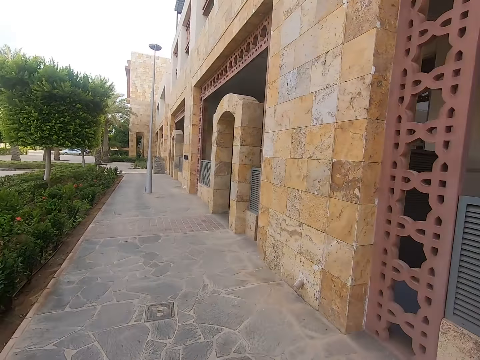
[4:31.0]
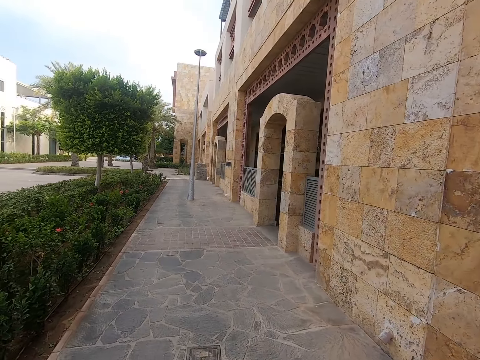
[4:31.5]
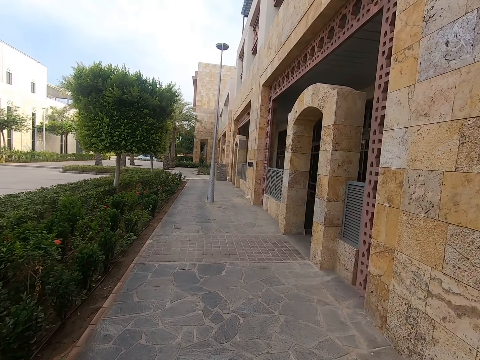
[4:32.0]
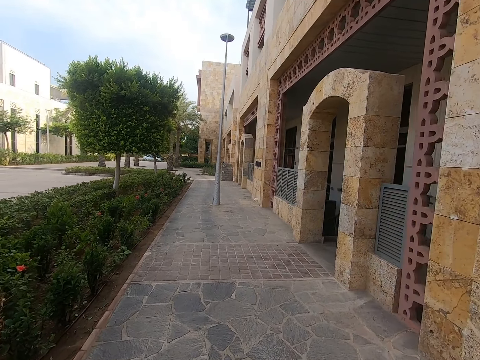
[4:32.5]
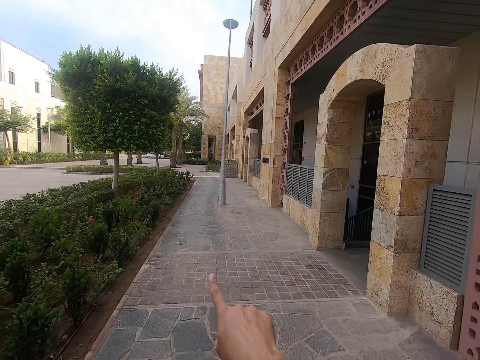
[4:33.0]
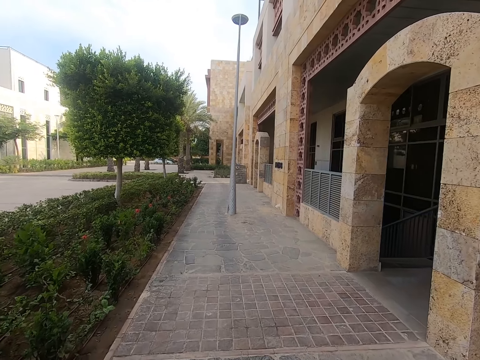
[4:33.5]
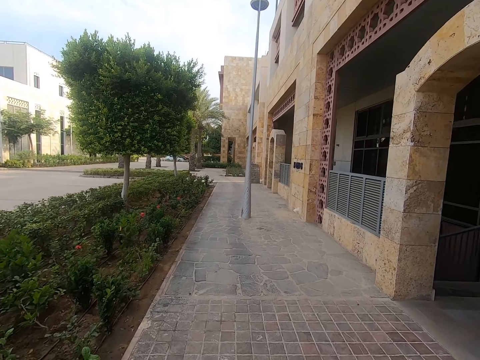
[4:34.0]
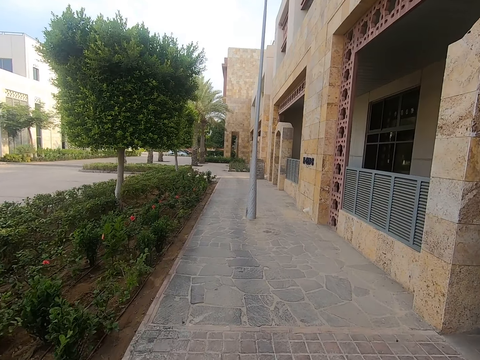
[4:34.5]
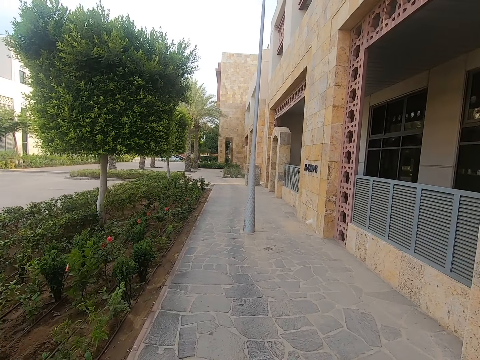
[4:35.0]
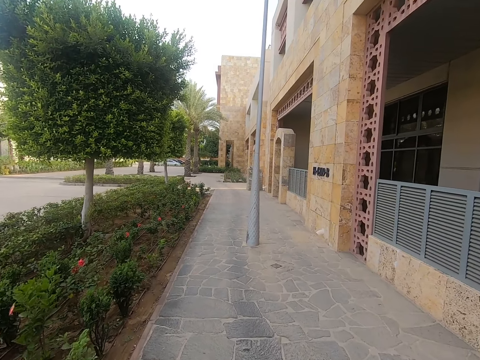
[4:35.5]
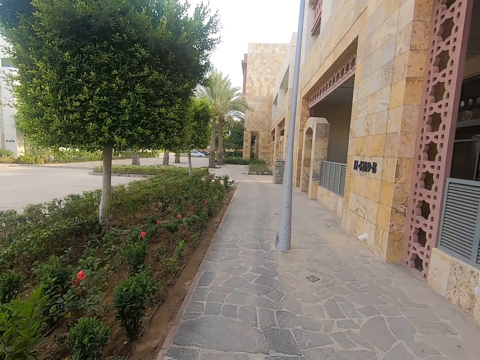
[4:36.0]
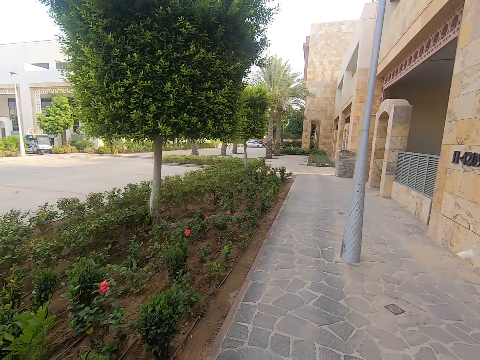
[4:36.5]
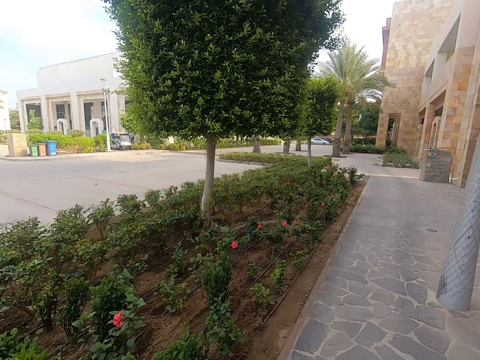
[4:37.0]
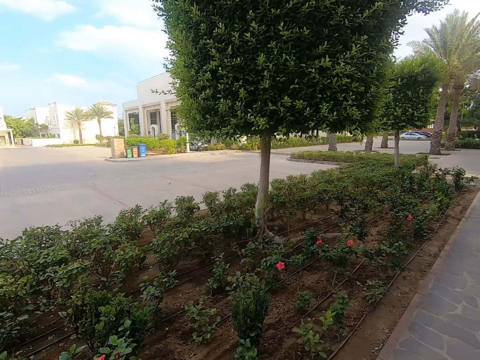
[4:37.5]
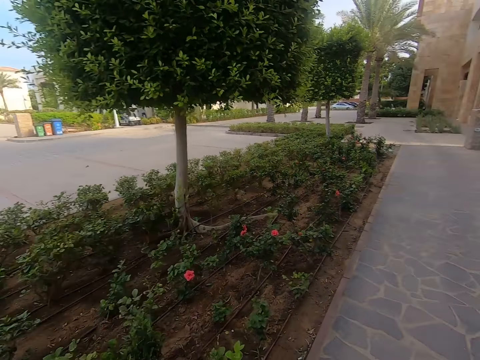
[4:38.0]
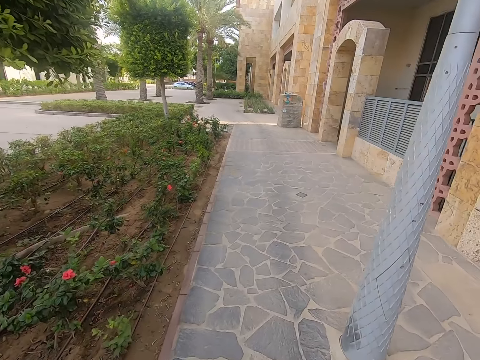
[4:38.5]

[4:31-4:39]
The camera wearer points a finger. They walk around the street.

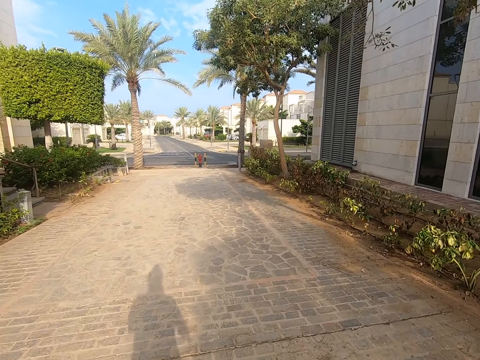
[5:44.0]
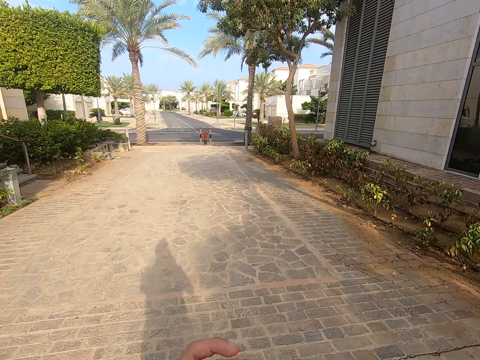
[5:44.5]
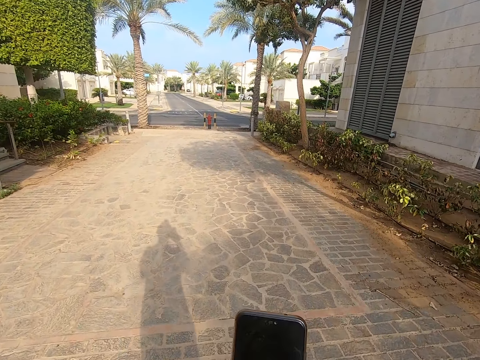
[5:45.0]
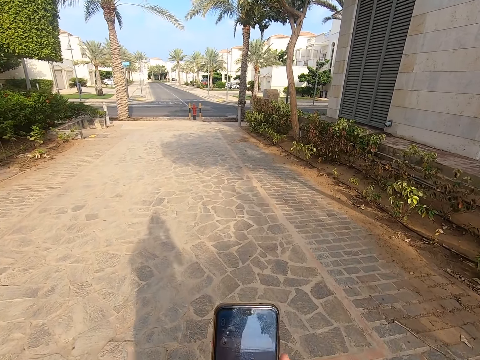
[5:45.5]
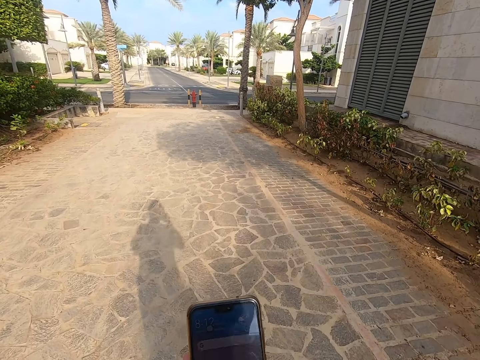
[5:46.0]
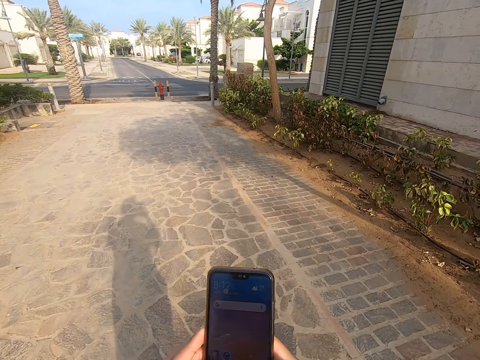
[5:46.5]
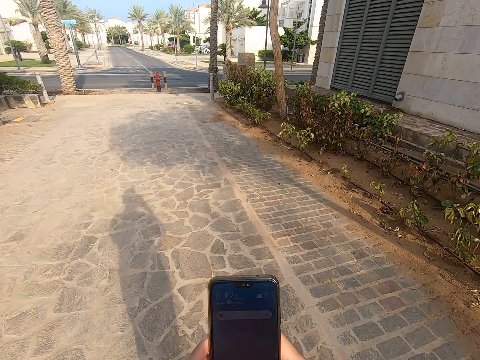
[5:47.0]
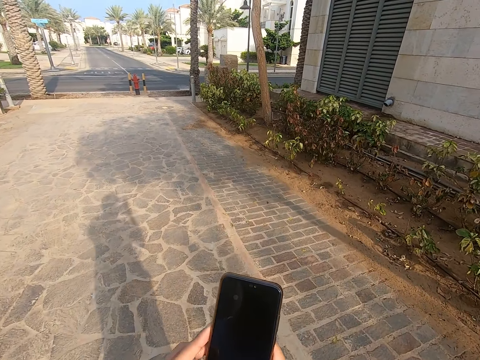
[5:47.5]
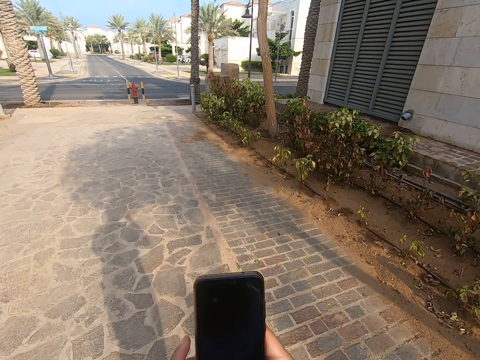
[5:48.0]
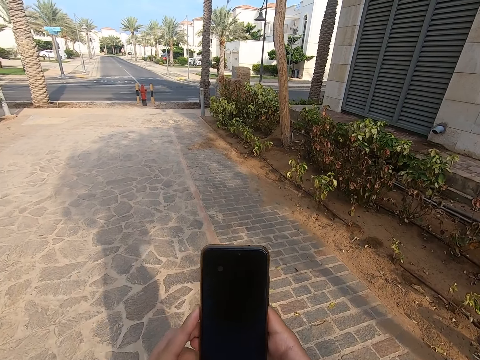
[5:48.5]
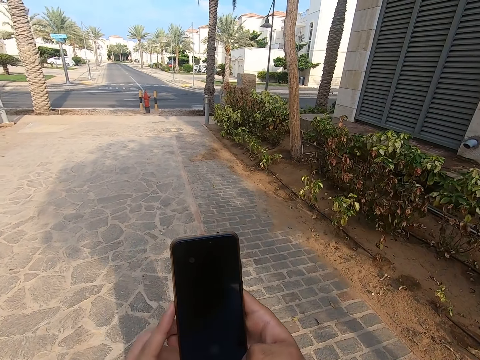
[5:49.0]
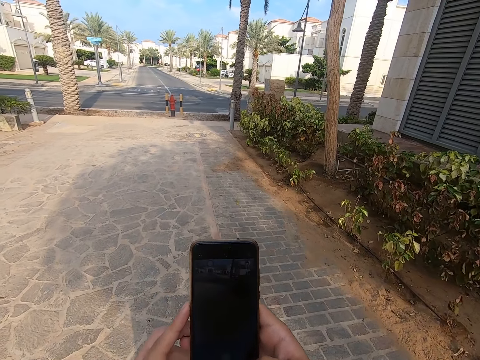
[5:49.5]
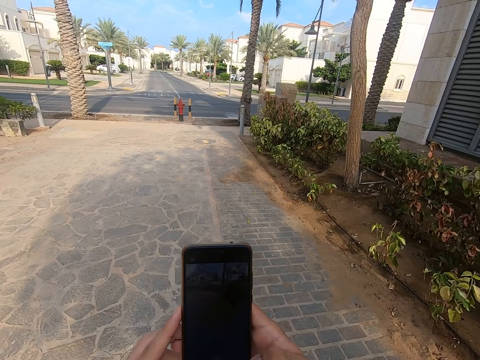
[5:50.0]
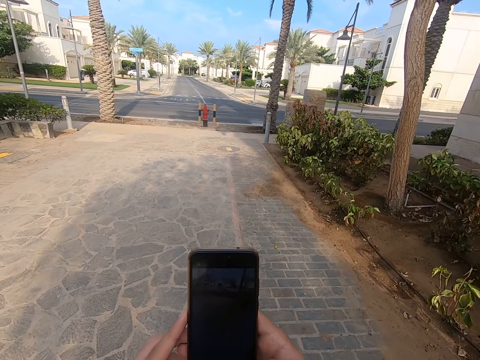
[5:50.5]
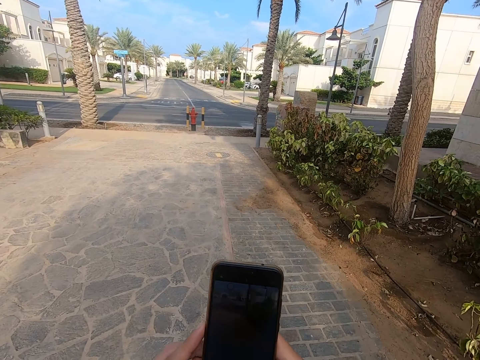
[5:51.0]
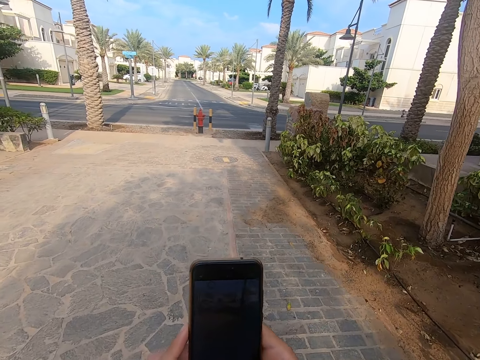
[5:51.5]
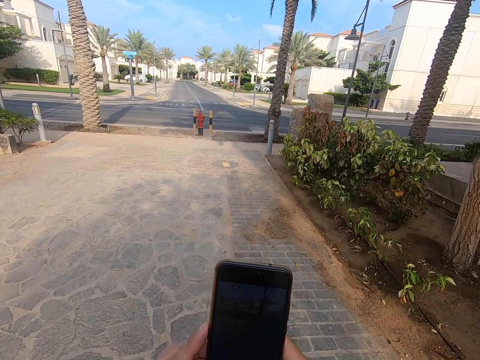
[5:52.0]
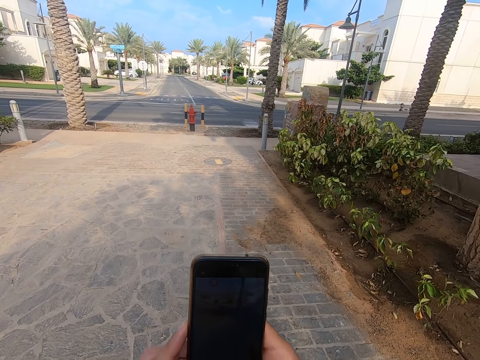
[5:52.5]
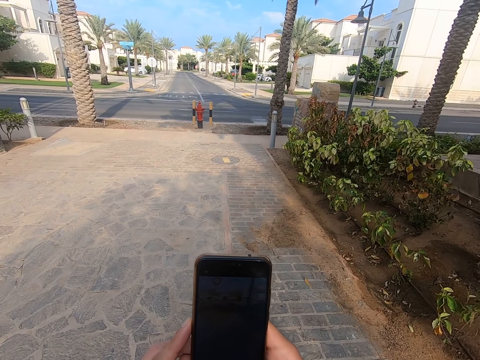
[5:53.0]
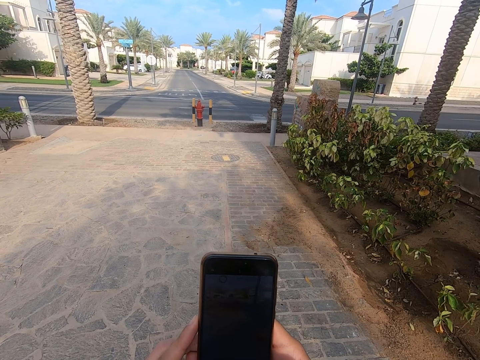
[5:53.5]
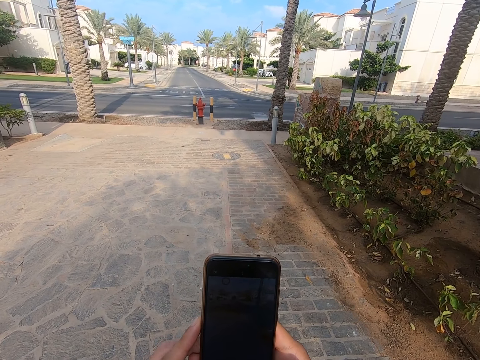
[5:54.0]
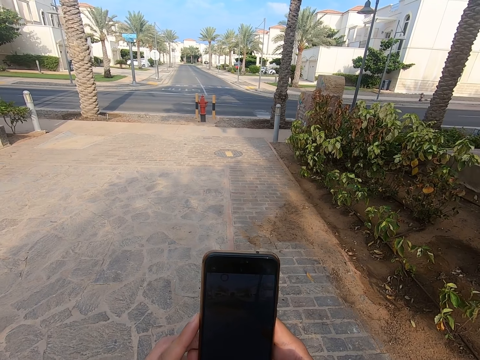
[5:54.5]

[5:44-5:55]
The camera wearer moves the phone. They operate the mobile phone on the road.

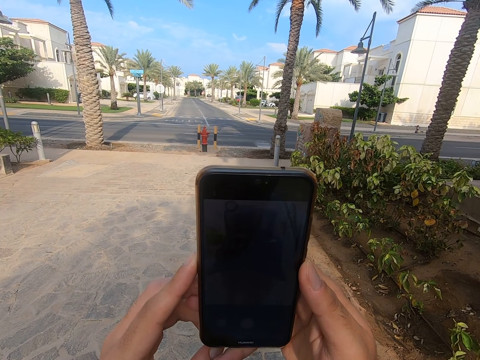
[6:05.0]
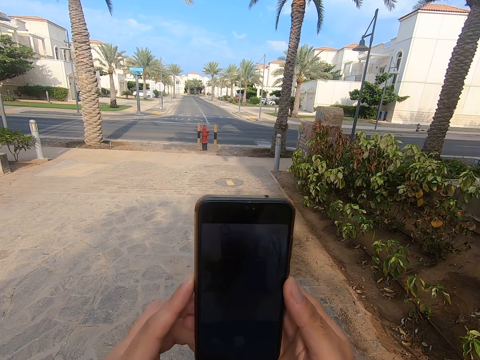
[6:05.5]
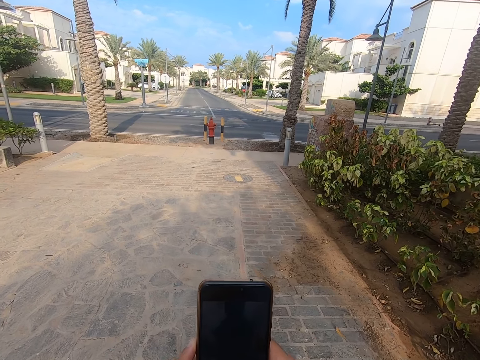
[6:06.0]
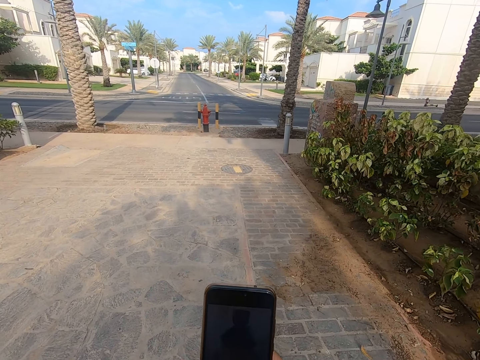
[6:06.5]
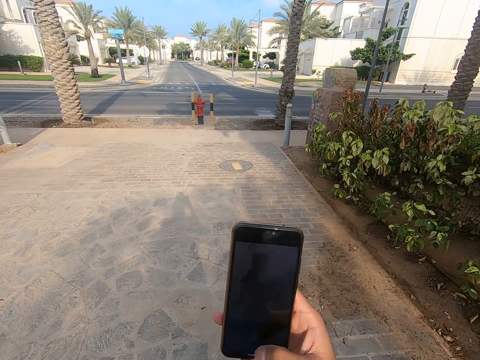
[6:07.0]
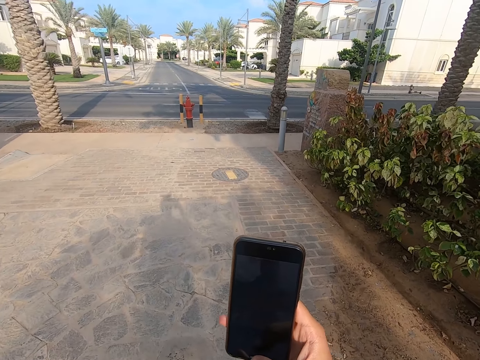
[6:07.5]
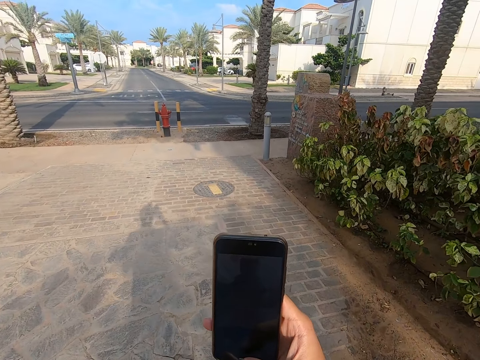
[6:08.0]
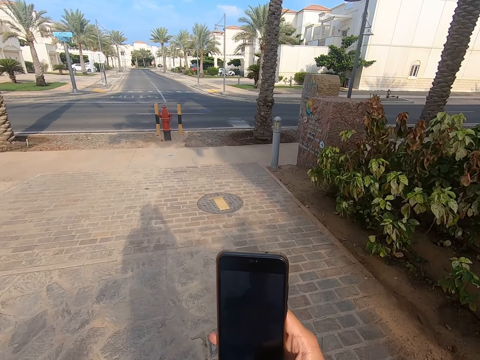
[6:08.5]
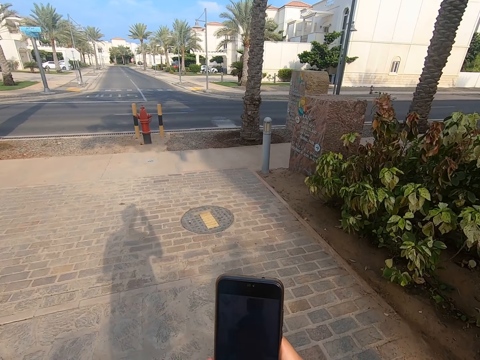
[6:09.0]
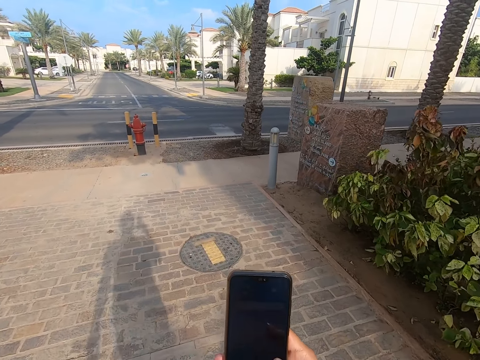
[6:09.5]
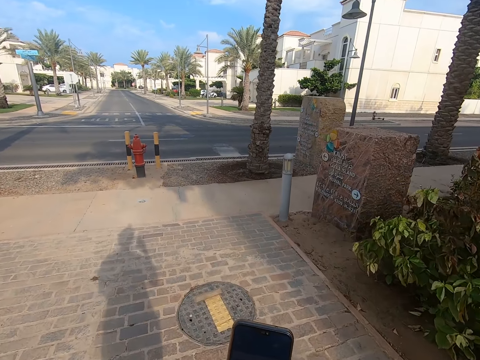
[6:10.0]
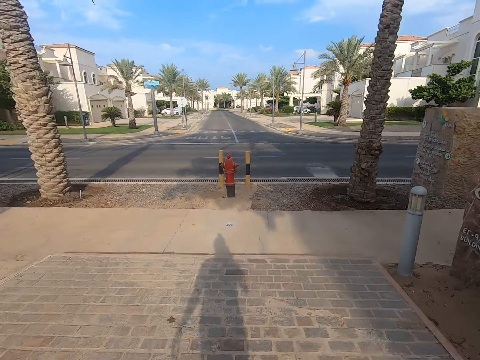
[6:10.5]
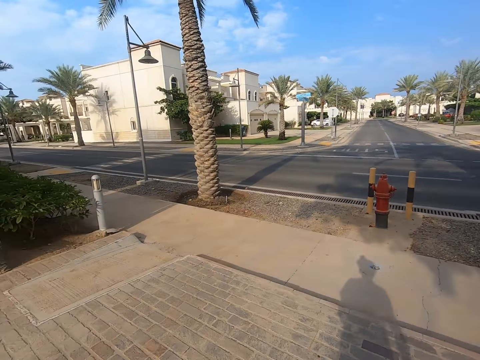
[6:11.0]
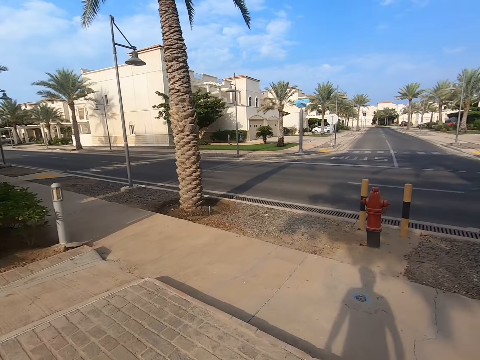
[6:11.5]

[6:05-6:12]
The camera wearer moves the phone. They use the phone. They walk around the street.
